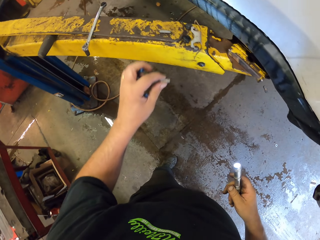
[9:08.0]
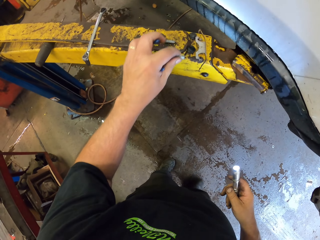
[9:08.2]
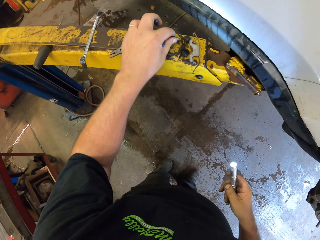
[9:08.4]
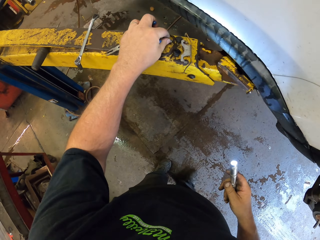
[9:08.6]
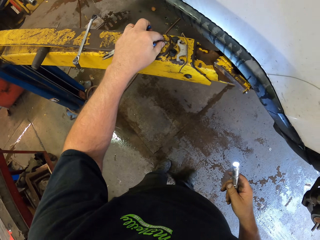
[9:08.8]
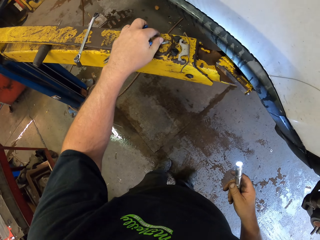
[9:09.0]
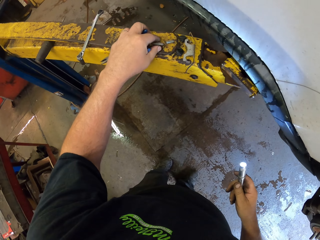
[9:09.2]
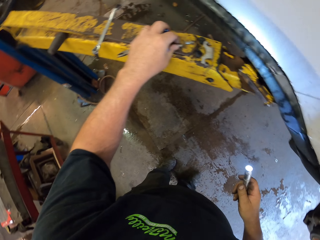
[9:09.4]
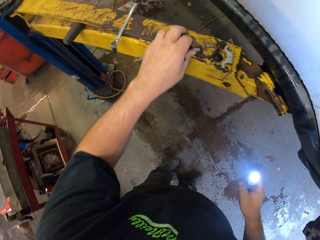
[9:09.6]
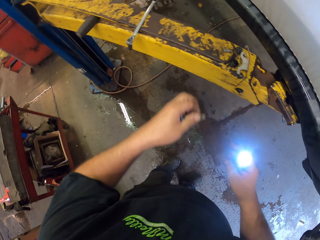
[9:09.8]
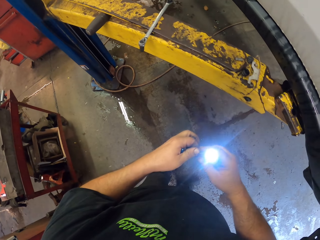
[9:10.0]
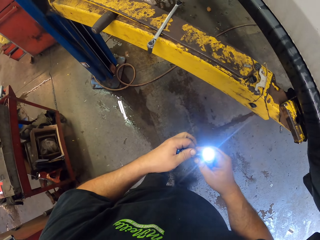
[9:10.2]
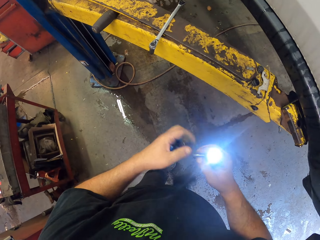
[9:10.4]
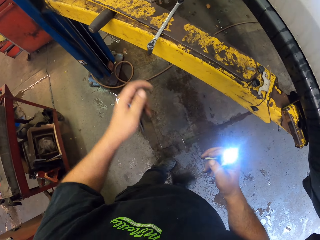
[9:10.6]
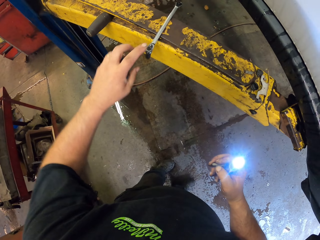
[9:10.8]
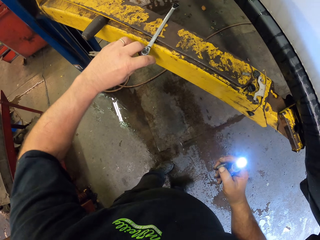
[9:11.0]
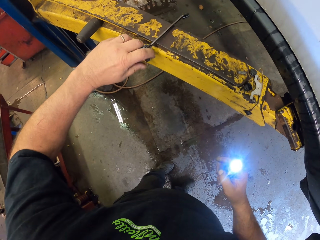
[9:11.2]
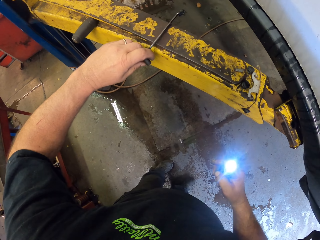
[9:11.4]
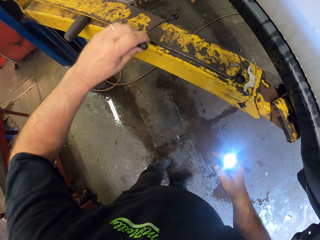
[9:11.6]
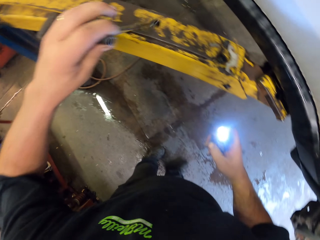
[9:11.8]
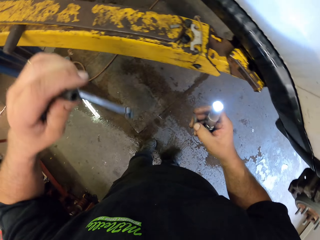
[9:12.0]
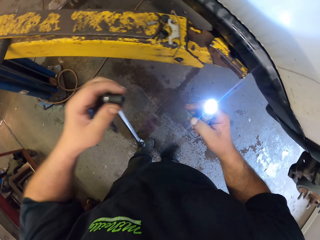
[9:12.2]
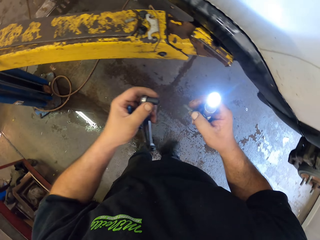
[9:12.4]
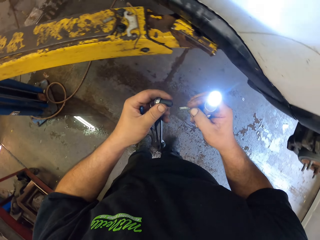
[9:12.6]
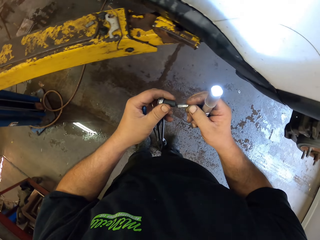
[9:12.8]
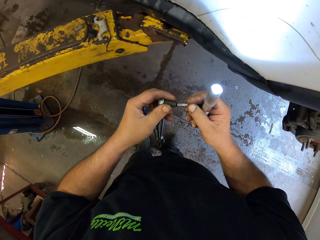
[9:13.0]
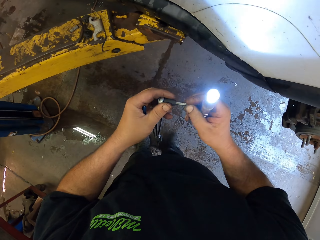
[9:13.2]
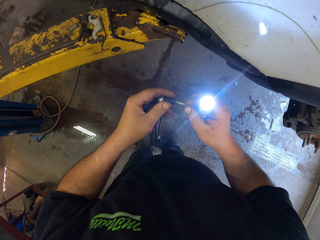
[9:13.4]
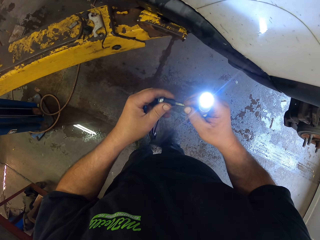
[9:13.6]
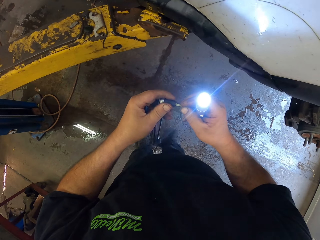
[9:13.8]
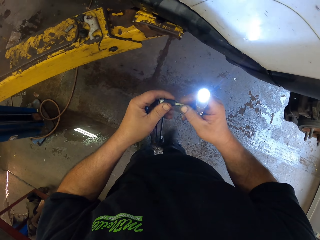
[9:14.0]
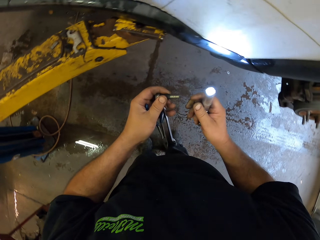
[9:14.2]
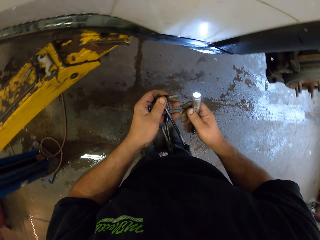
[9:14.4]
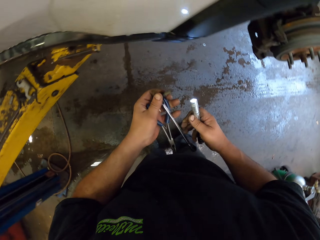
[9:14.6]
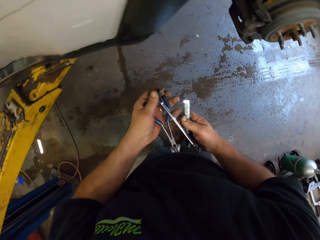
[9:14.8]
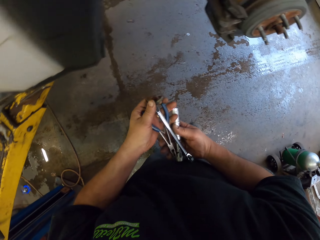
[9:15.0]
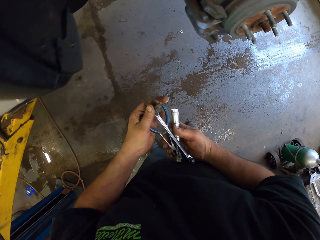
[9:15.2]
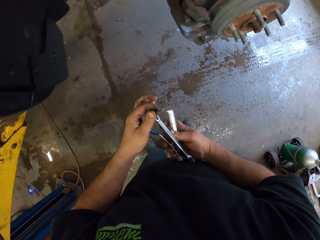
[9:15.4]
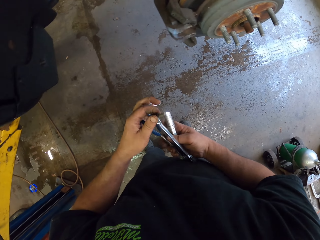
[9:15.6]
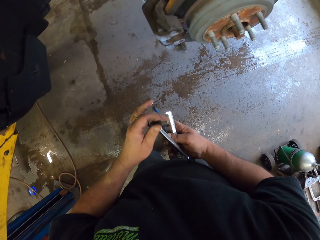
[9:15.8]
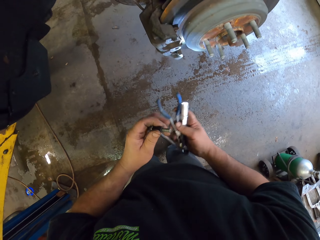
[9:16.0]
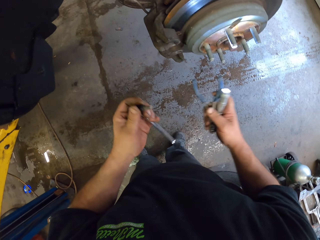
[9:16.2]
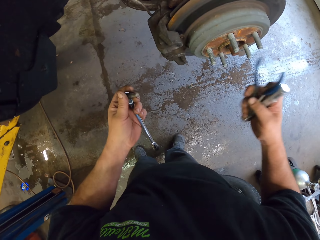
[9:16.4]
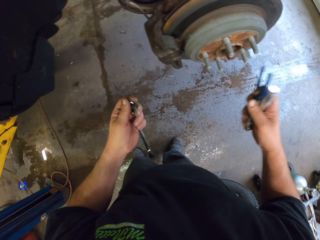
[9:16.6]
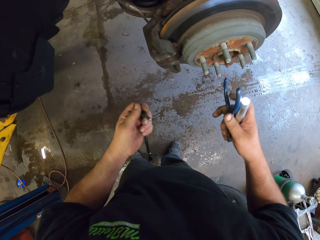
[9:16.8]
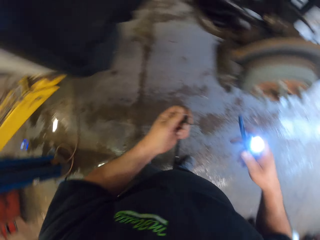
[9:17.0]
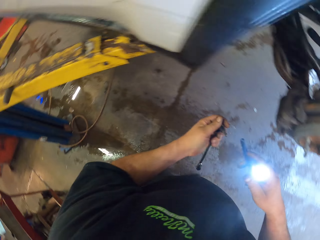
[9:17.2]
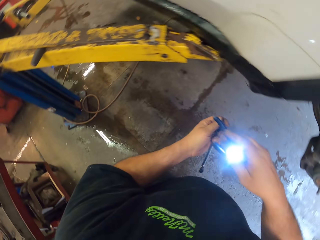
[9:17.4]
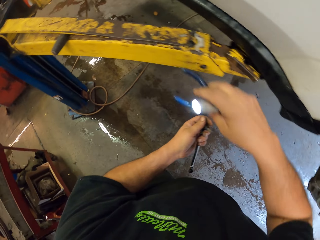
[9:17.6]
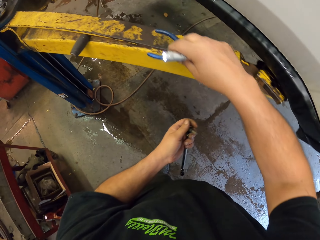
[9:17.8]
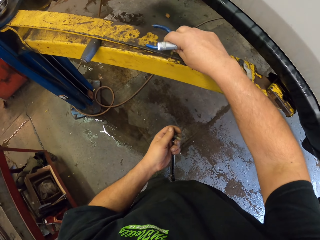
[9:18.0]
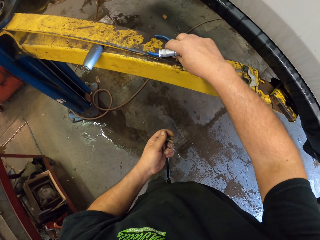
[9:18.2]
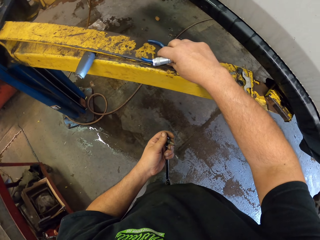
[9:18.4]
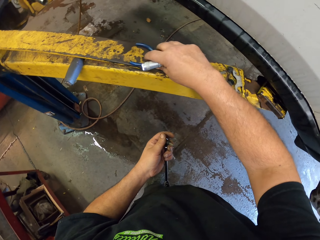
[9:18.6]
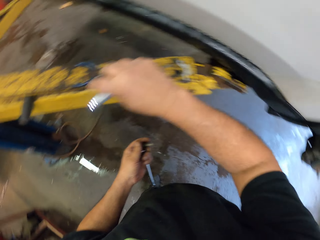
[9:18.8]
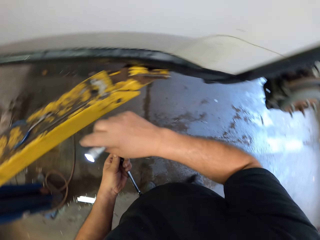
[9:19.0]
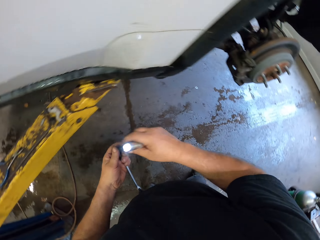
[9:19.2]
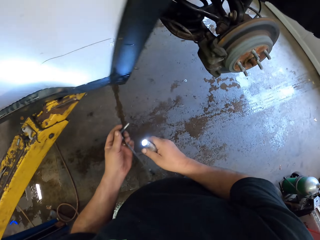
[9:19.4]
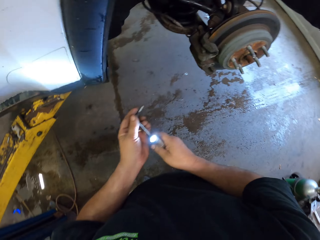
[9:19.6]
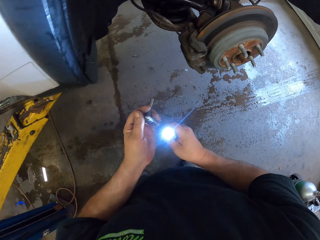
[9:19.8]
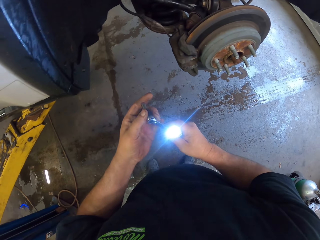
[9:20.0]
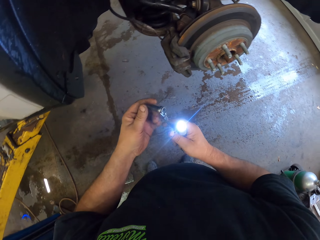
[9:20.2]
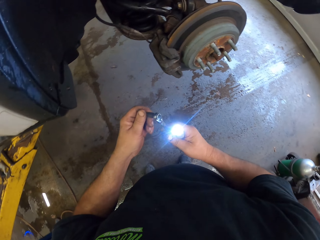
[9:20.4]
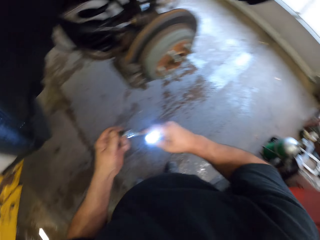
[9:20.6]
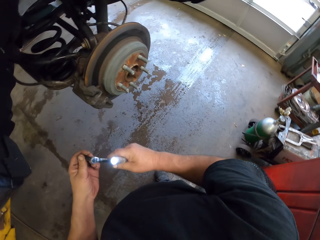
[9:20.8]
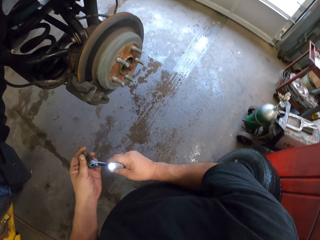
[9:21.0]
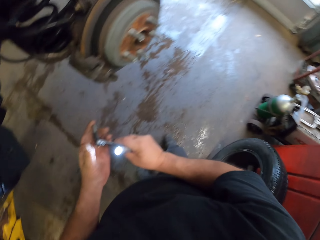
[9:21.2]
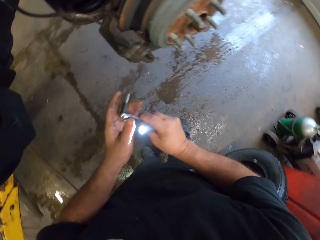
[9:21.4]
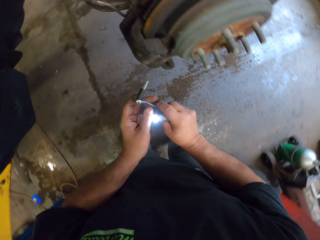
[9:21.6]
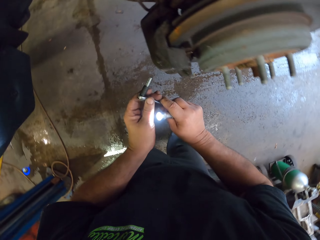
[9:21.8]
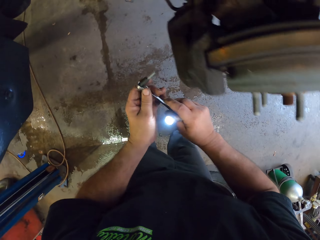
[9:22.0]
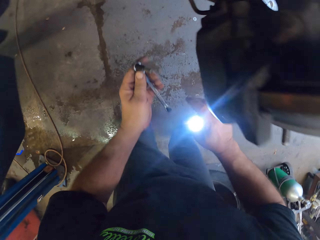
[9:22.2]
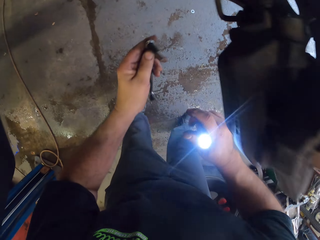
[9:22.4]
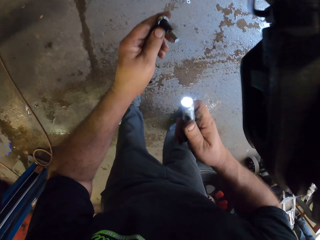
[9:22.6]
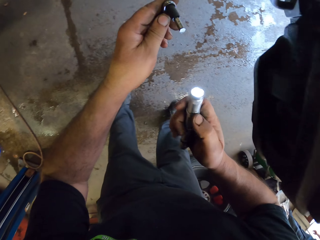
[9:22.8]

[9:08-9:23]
The camera wearer places something on the metal rod. They pick a bolt from the metal rod. They hold the bolt in the right hand. They pick a spanner from the metal rod. They fix the bolt on the spanner. They exchange the pliers to the right hand. They place the pliers on the metal rod.

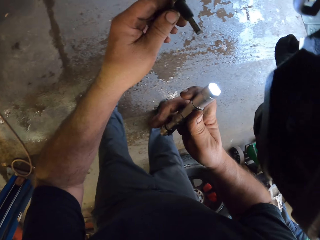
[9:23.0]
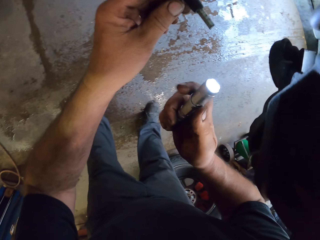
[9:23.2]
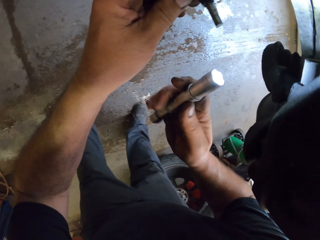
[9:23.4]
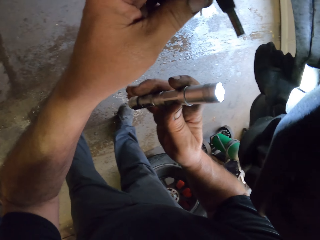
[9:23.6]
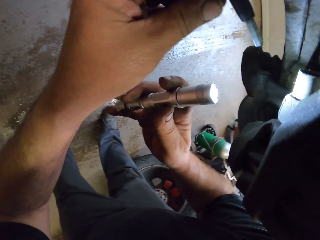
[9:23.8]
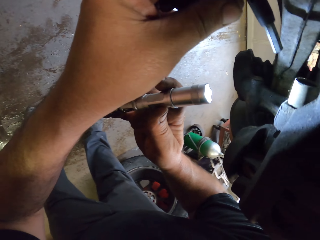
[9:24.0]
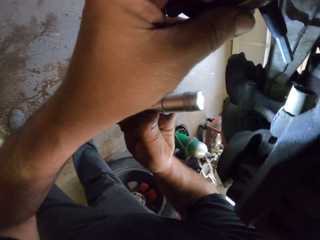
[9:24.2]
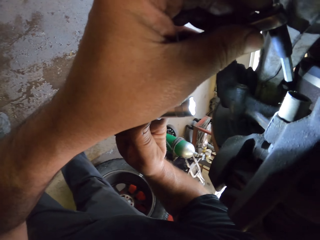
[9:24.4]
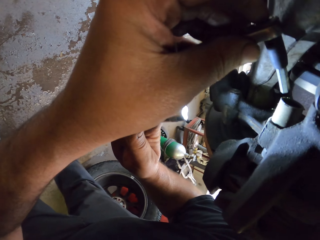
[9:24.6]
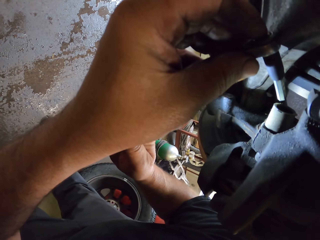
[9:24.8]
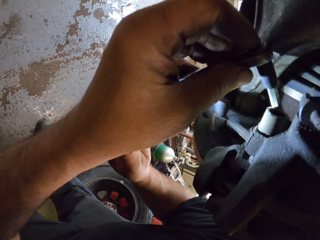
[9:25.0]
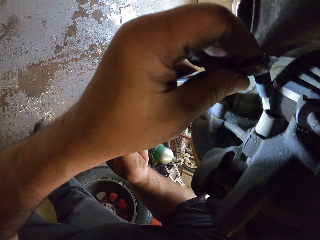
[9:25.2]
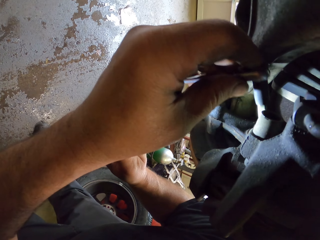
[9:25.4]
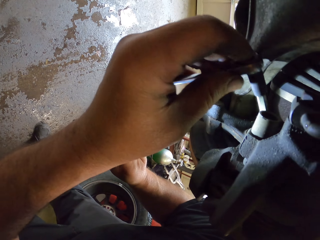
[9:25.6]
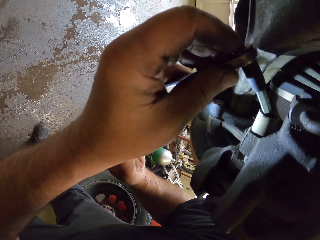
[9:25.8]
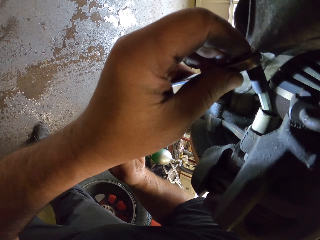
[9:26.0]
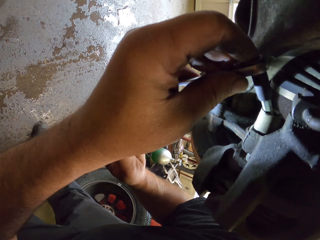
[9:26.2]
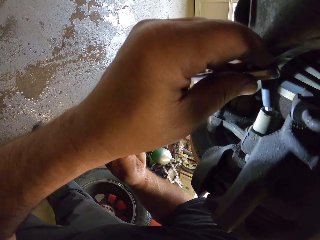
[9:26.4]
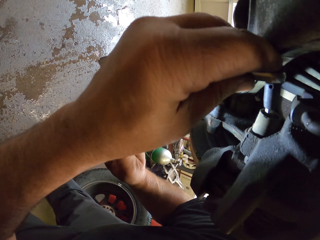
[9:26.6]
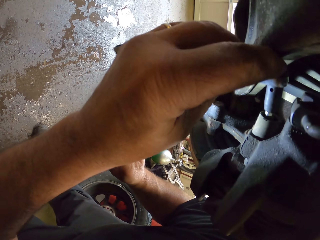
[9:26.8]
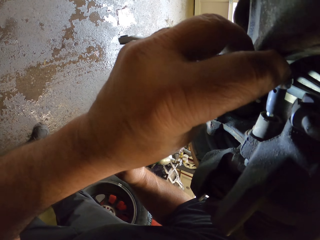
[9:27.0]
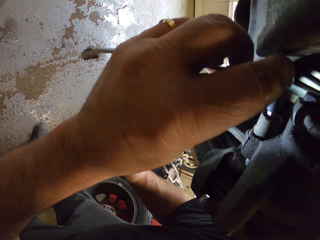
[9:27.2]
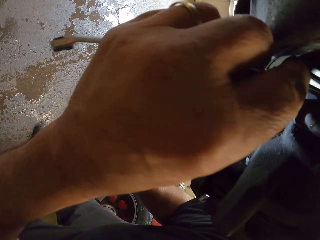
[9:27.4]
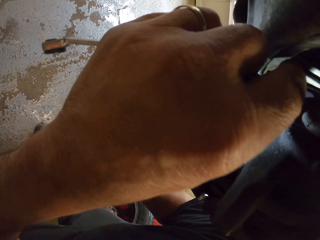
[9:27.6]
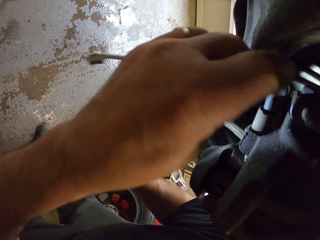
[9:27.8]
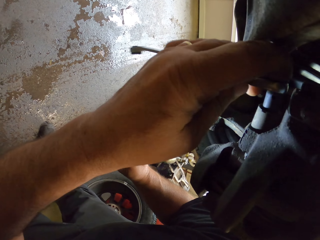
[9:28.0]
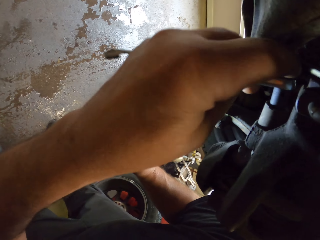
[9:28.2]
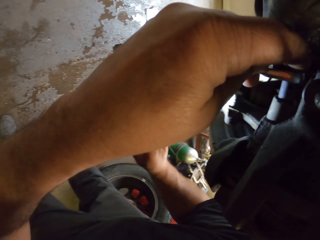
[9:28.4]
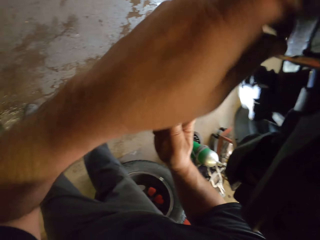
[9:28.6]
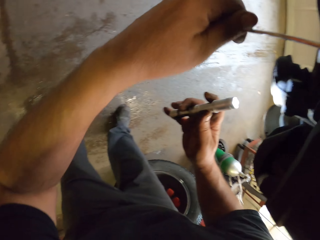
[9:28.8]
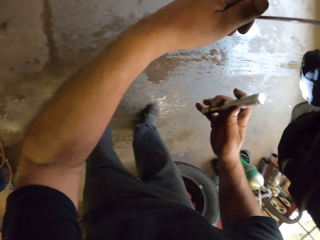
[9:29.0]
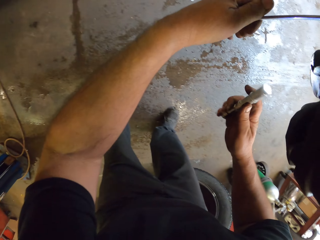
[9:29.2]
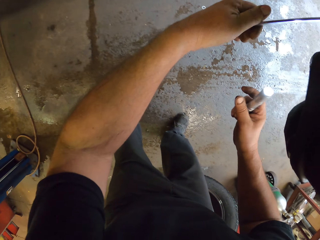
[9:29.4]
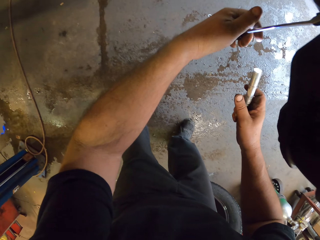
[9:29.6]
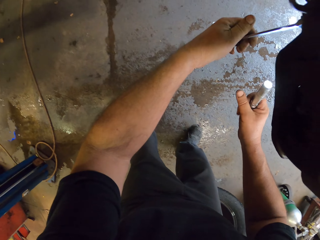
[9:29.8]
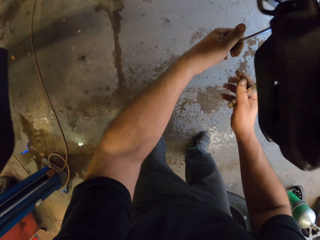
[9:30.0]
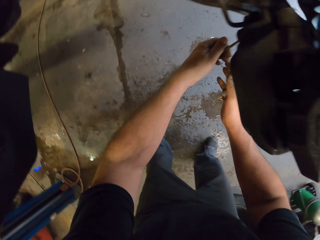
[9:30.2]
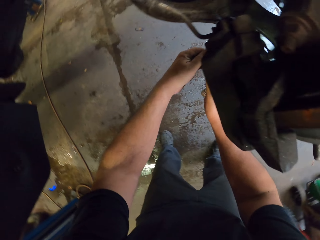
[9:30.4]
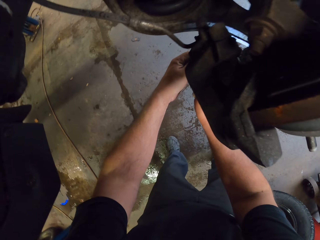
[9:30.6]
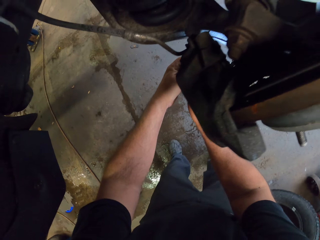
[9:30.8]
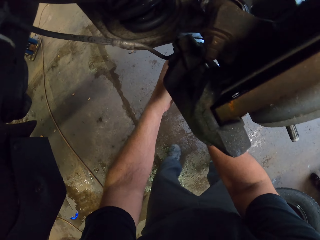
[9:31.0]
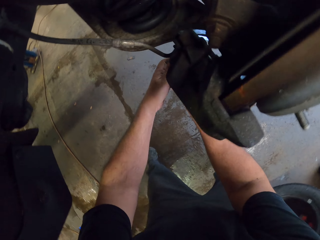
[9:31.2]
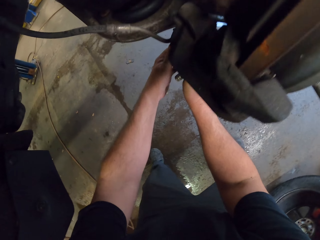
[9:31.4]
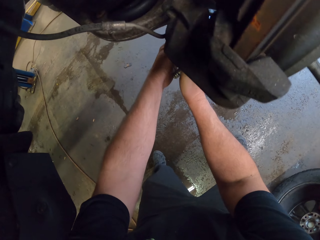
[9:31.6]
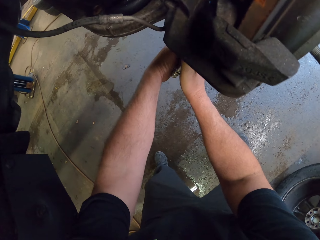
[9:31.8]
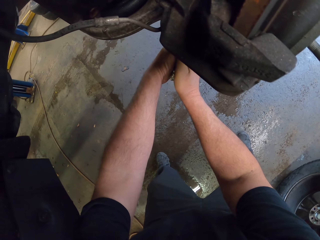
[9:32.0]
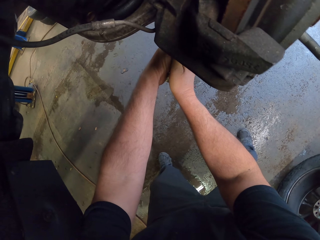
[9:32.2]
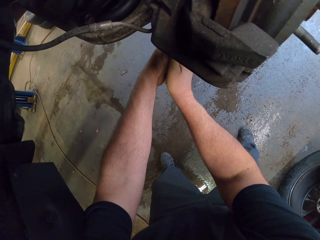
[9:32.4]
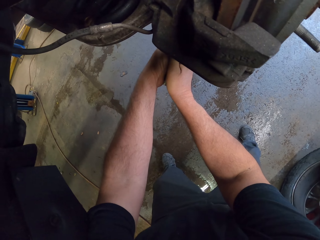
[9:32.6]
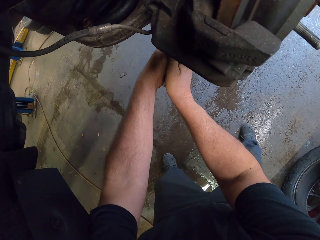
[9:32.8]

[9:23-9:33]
The camera wearer fixes the bolt on the wheel car brake. They tighten the nut.
